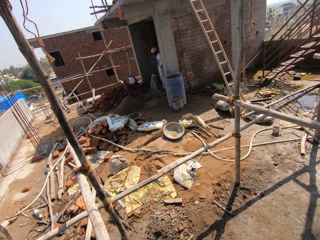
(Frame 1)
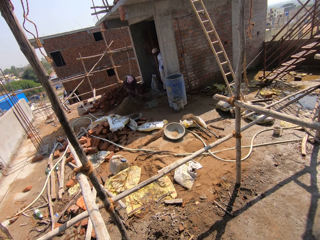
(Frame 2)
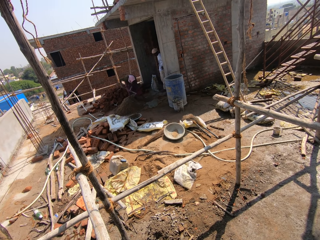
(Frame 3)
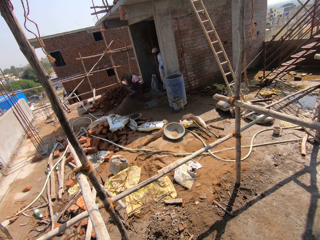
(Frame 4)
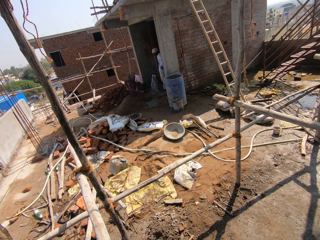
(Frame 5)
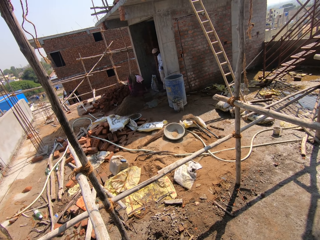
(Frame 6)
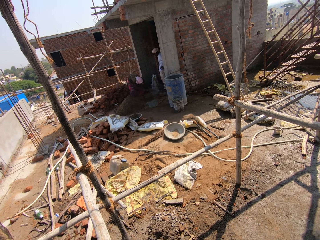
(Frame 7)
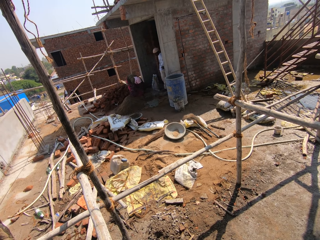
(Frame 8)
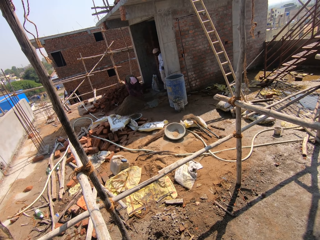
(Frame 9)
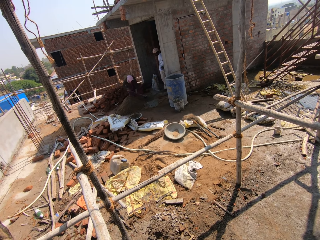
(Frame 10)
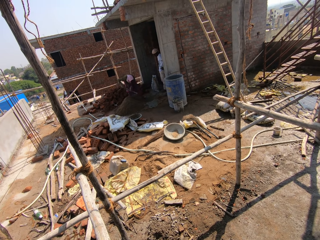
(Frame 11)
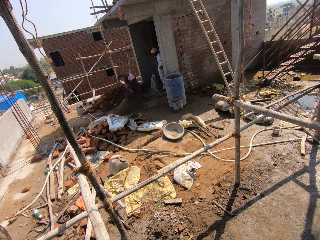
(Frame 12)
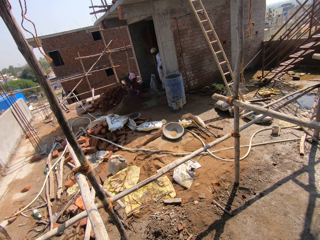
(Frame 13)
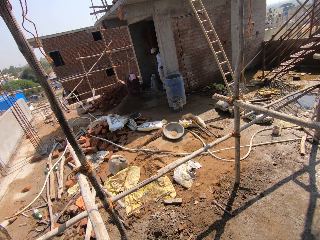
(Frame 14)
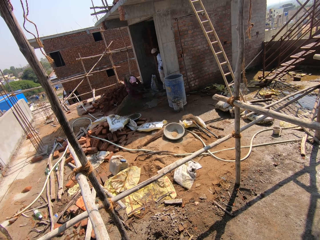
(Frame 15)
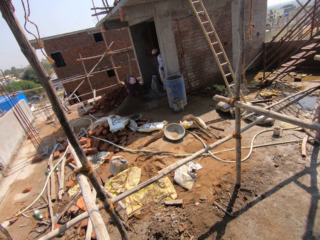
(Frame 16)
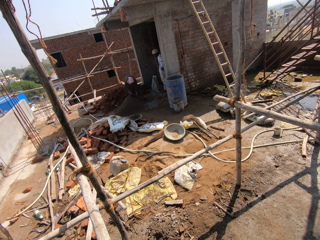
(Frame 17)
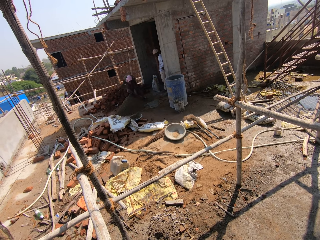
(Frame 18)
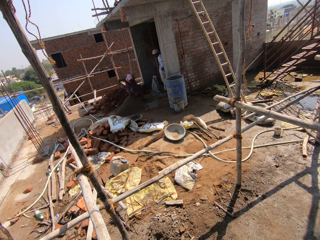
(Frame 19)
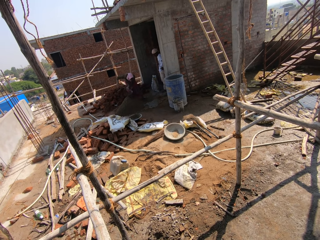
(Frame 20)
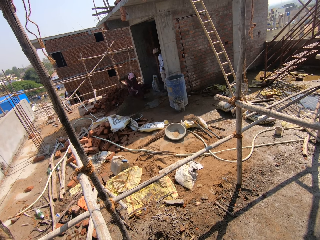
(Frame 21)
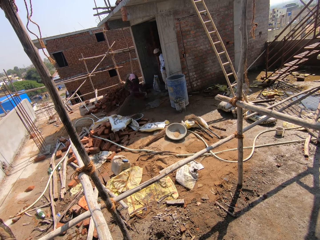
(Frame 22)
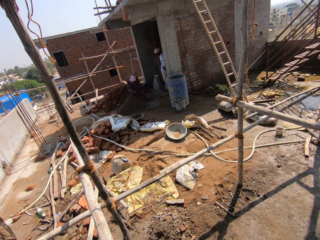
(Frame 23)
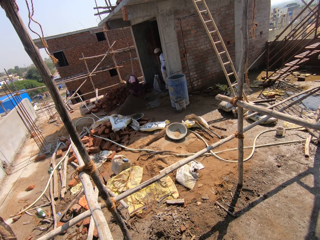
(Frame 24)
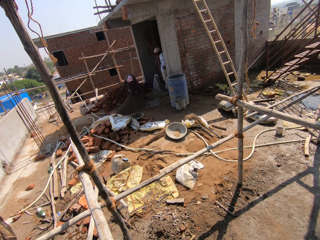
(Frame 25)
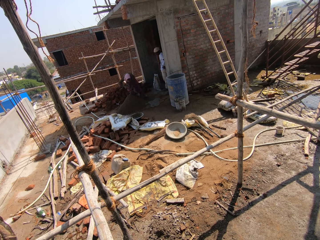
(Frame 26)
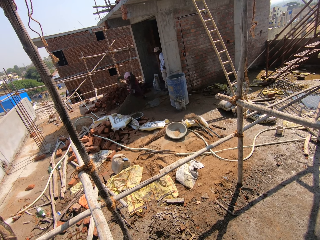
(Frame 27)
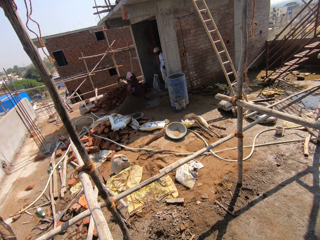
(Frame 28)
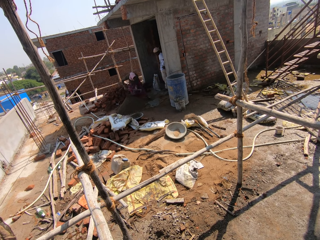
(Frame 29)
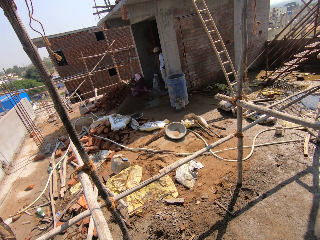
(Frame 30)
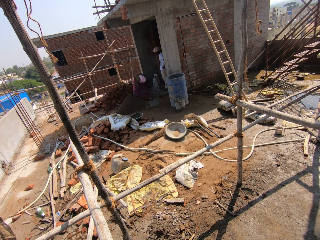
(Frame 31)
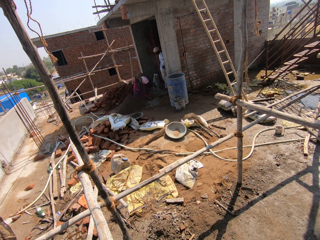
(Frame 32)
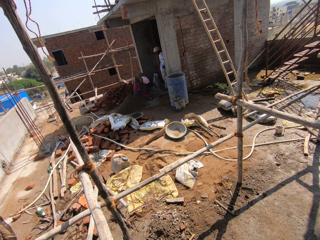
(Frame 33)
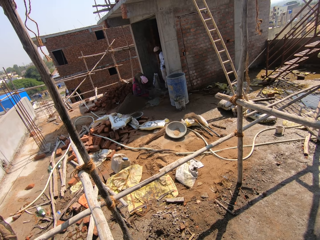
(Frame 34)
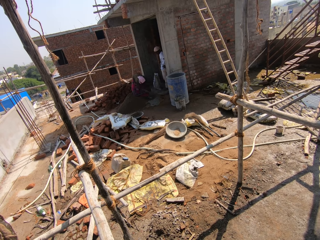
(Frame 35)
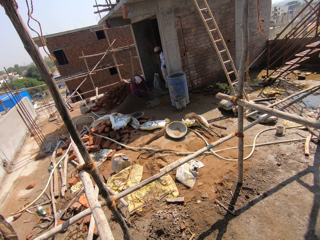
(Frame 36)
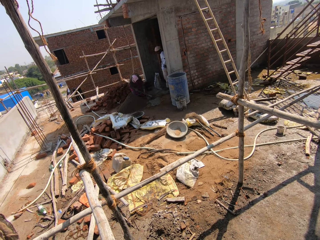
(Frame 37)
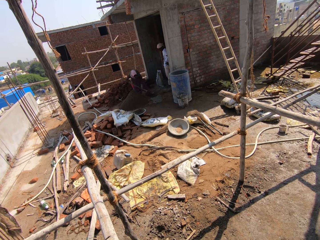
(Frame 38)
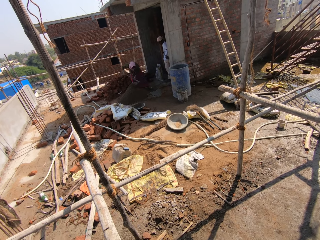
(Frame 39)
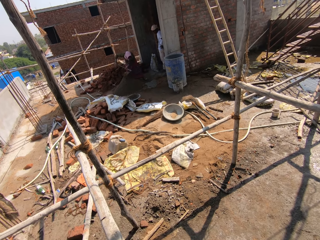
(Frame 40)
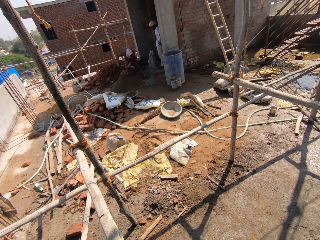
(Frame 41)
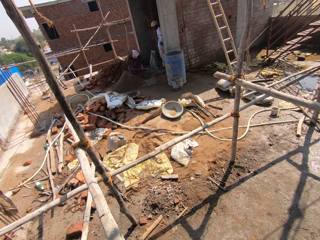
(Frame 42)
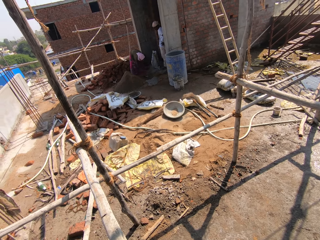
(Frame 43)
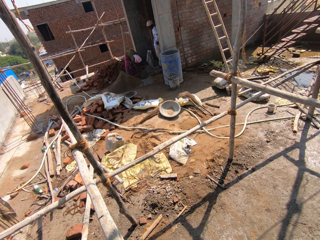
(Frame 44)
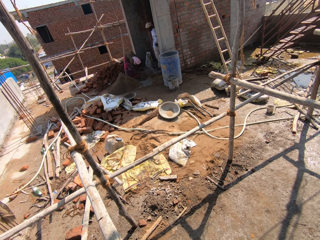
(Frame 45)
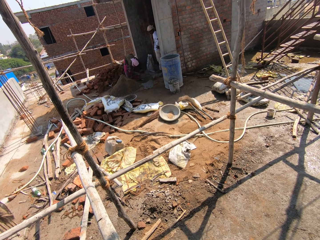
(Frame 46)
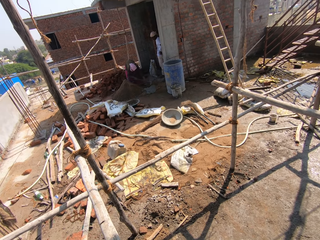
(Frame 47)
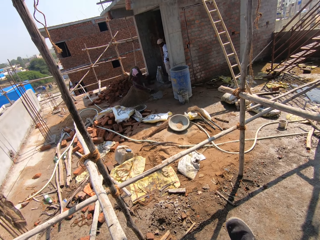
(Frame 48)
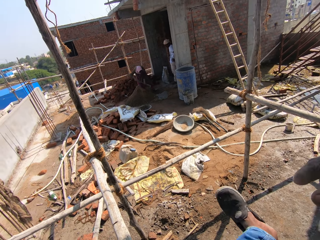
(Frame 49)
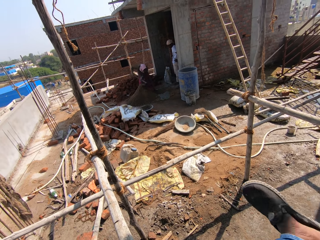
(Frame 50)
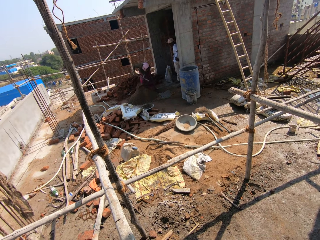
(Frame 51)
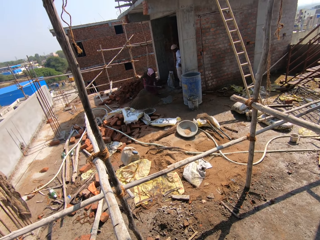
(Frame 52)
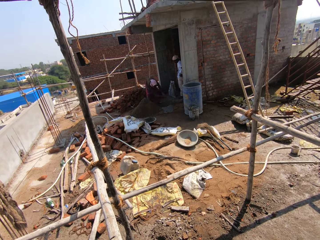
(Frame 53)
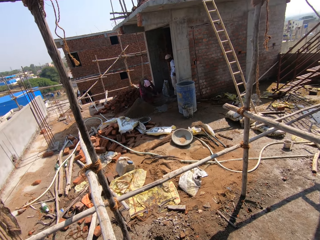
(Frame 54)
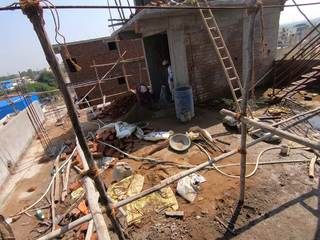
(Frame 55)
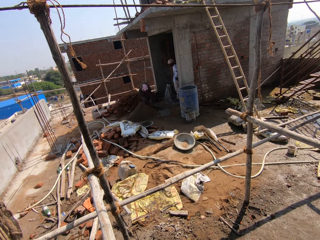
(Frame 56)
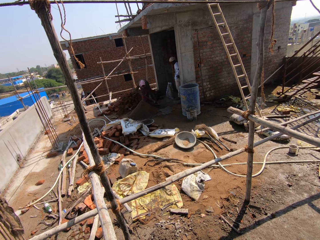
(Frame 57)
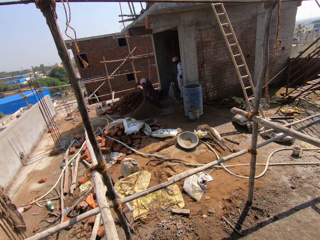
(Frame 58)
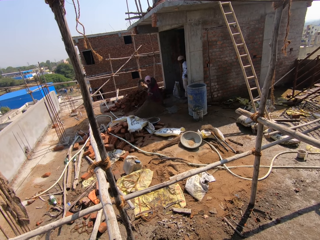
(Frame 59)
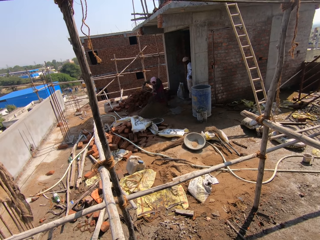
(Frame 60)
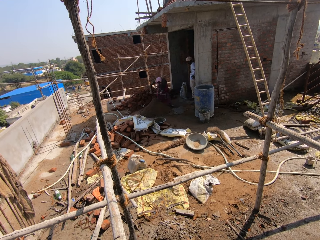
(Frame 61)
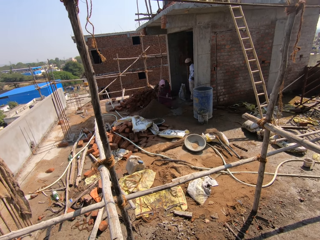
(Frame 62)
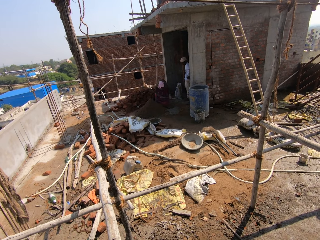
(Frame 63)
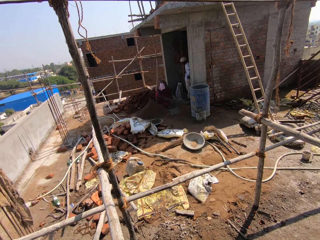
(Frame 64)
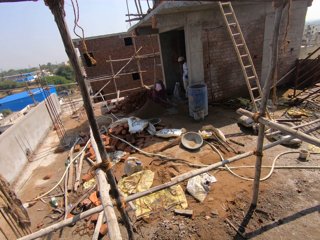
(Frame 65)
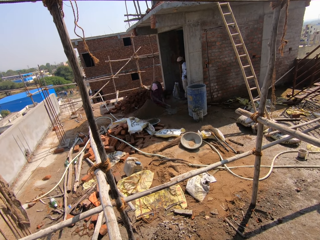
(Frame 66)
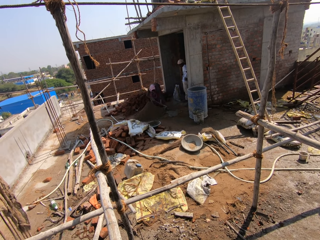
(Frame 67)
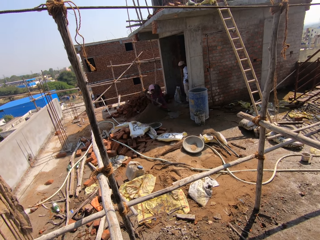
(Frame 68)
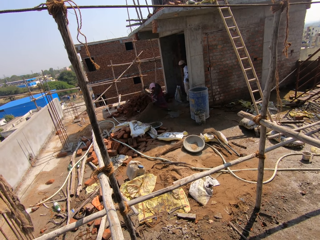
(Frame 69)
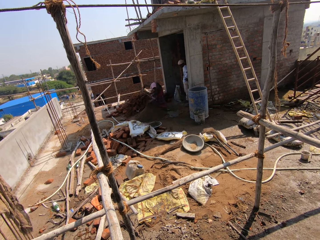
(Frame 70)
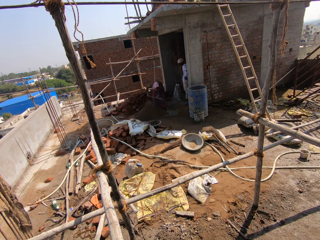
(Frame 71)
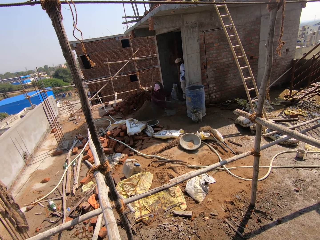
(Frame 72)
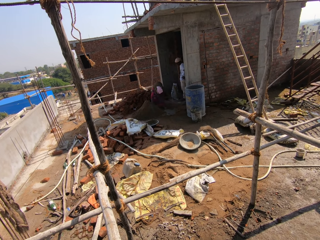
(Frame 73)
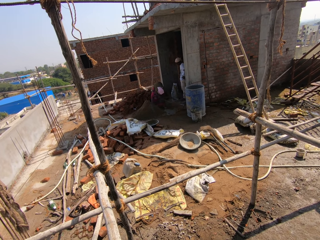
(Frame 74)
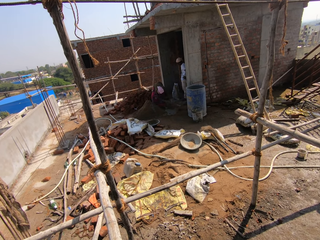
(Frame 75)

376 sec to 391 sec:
The camera wearer moves his legs.

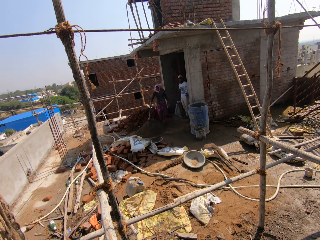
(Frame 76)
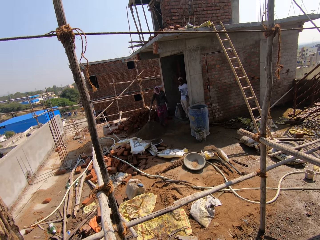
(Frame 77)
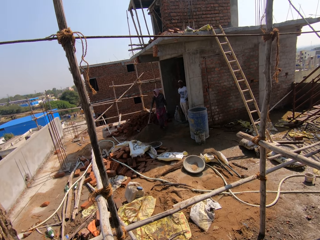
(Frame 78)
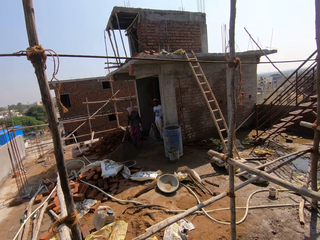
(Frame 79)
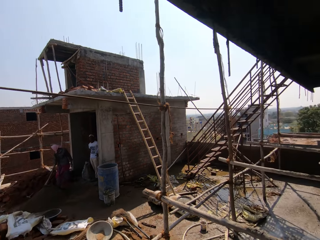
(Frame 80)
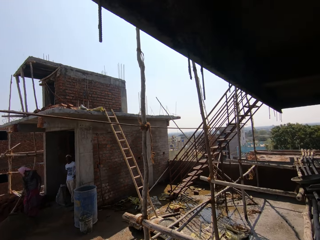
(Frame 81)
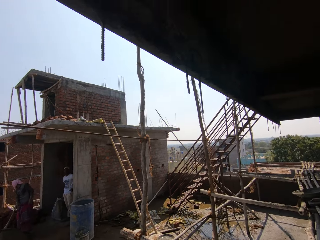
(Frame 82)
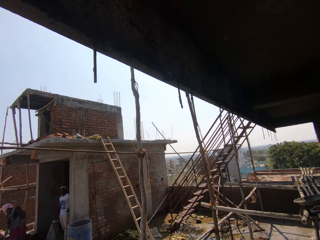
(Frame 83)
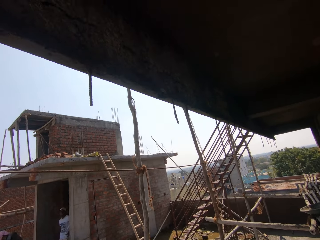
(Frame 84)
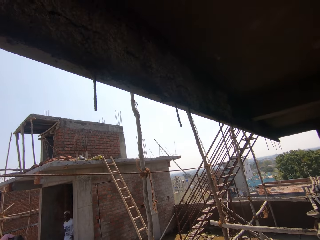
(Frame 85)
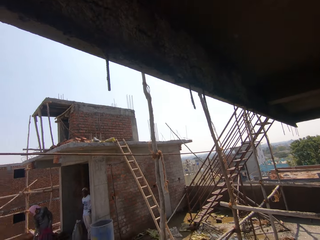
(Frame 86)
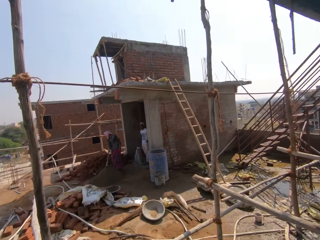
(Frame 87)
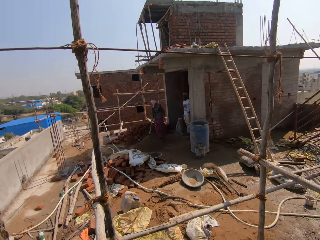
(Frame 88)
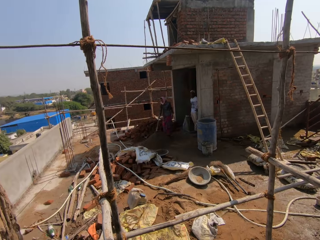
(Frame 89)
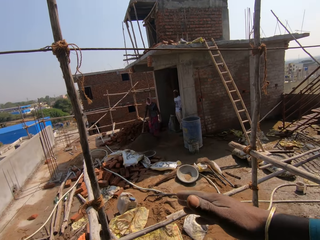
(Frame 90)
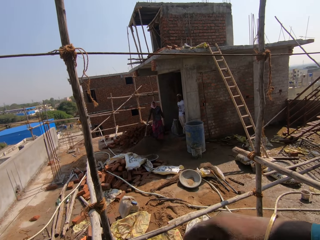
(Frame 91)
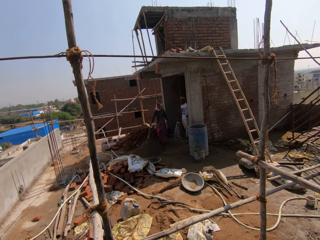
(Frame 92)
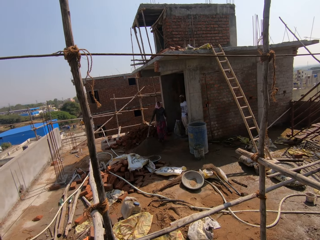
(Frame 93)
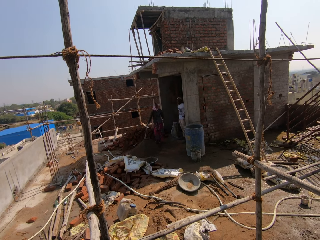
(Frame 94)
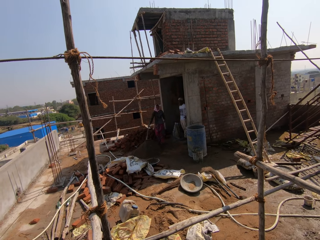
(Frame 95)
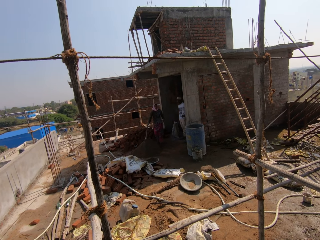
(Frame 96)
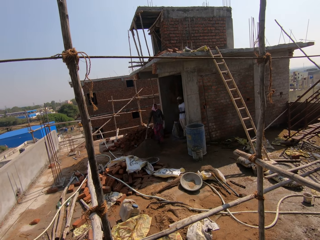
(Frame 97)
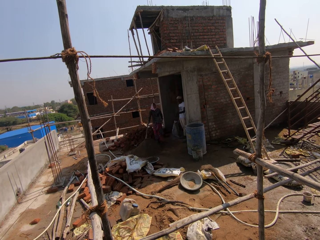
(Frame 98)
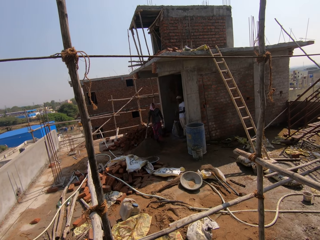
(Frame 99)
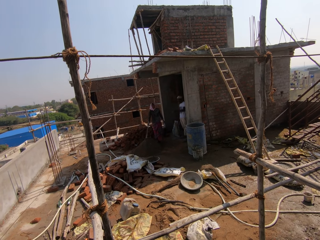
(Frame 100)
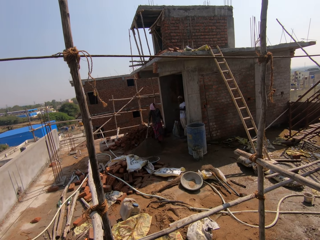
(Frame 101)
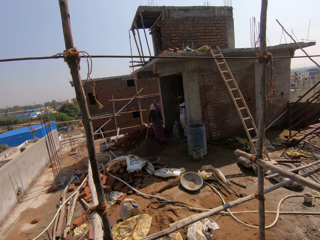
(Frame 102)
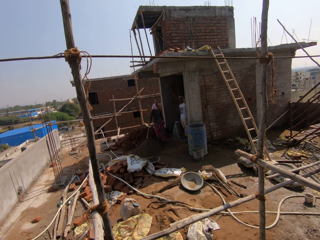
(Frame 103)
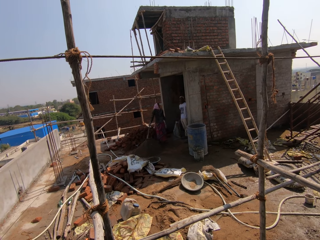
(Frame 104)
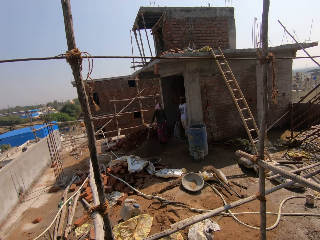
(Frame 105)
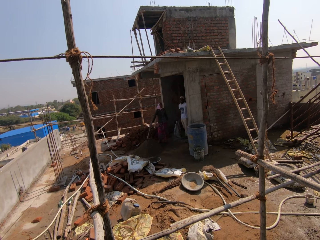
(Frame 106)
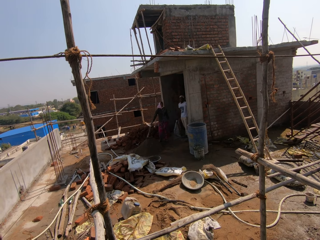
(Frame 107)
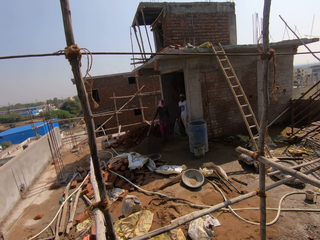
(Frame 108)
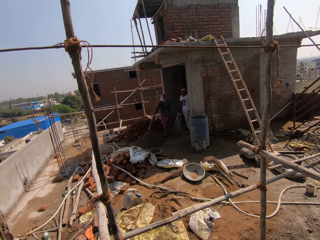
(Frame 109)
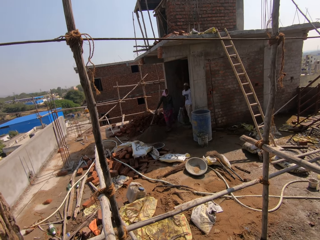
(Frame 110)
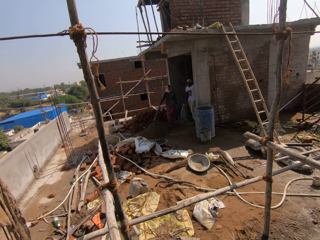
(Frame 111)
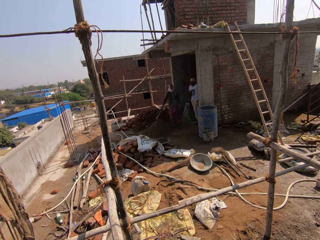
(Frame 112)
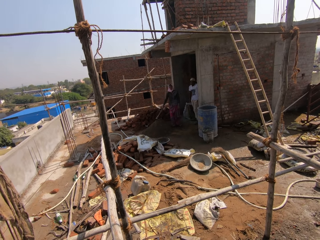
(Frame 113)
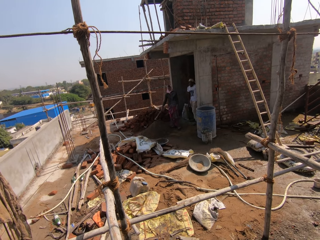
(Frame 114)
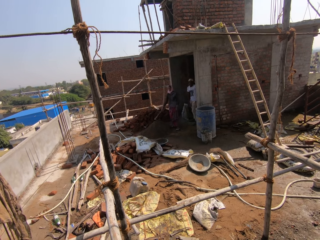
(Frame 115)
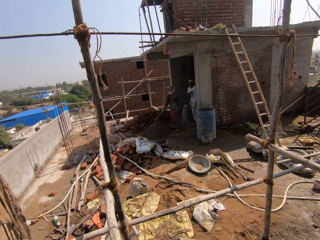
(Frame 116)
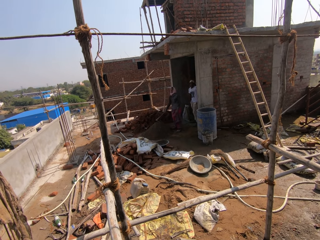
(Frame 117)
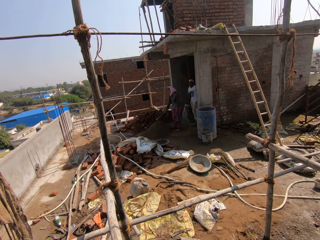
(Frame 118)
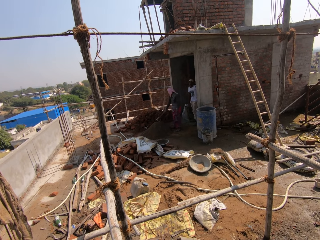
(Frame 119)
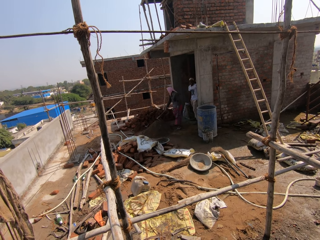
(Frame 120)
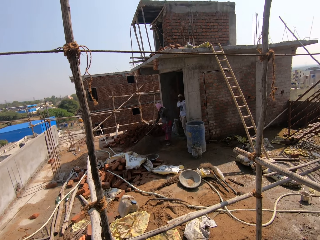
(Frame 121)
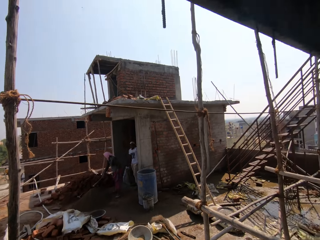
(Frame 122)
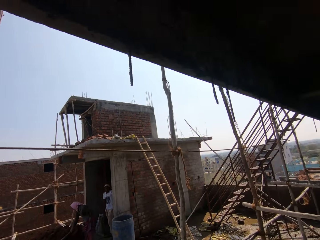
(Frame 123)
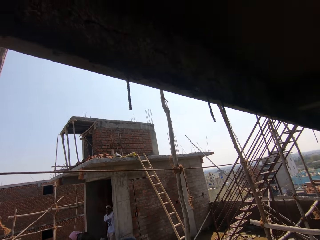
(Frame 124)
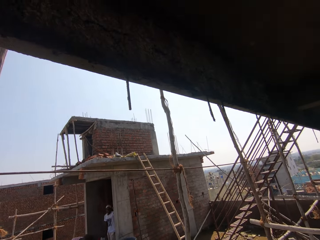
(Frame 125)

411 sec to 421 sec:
The camera wearer looks around the construction site. He gestures with his hand. He converses with a man. He looks around the building site.
